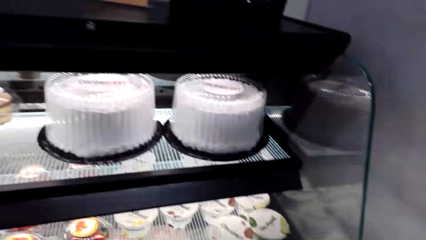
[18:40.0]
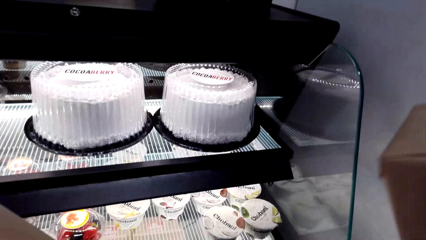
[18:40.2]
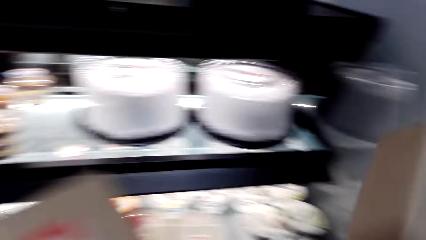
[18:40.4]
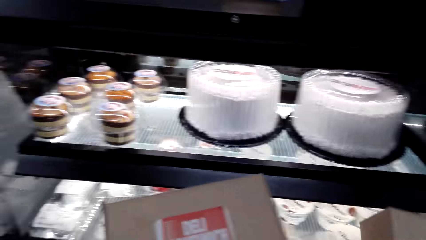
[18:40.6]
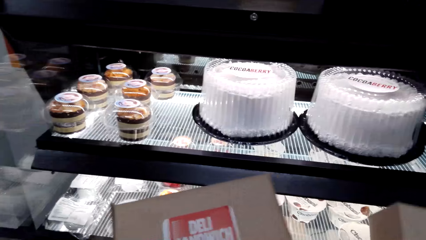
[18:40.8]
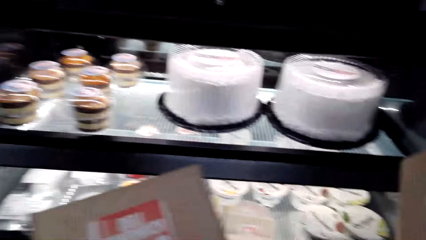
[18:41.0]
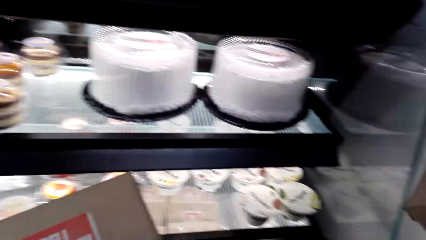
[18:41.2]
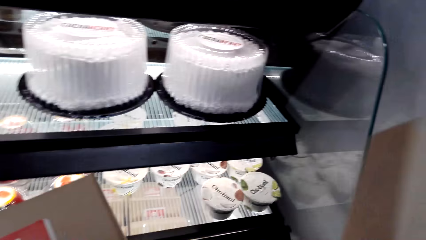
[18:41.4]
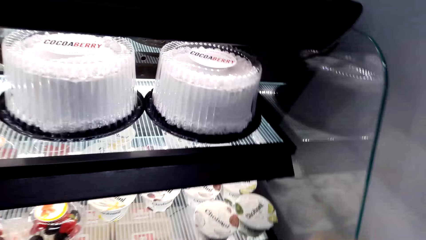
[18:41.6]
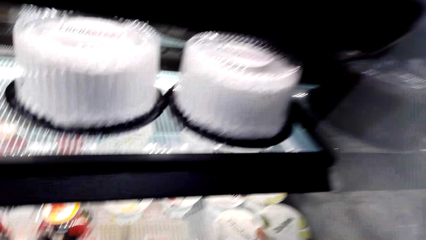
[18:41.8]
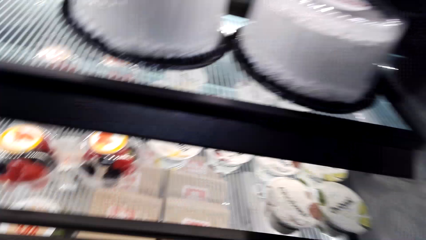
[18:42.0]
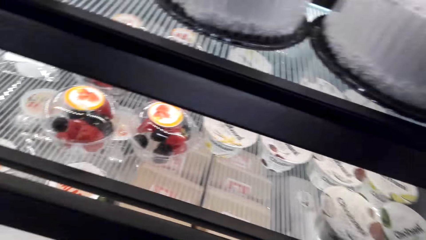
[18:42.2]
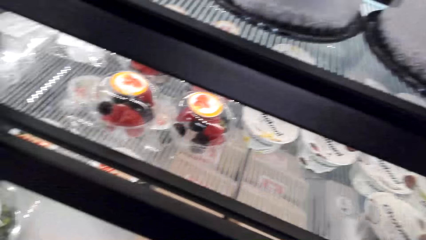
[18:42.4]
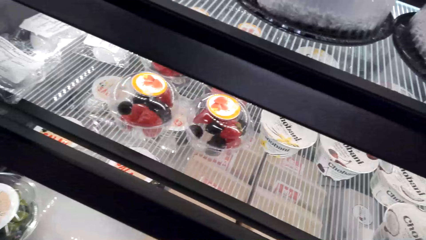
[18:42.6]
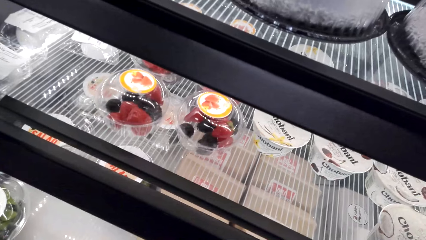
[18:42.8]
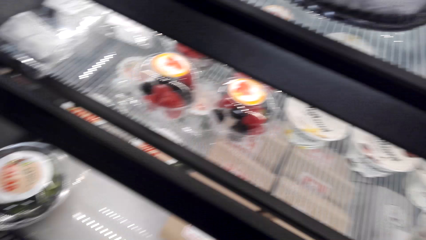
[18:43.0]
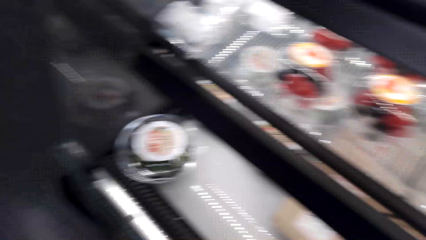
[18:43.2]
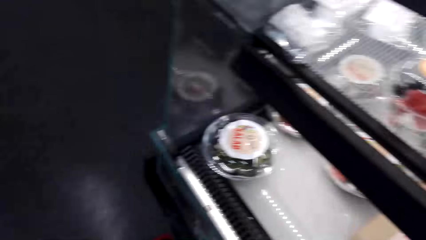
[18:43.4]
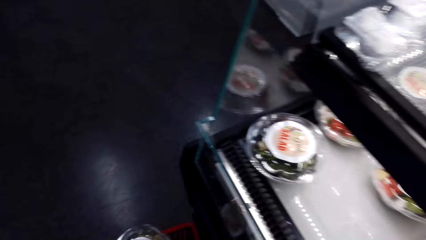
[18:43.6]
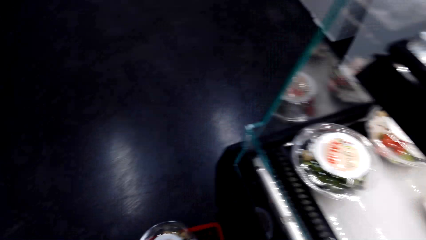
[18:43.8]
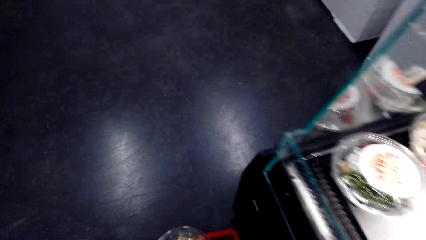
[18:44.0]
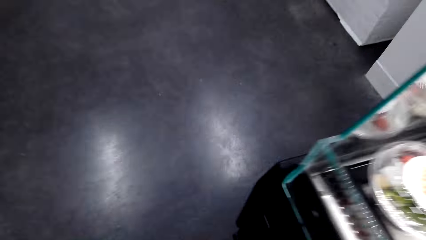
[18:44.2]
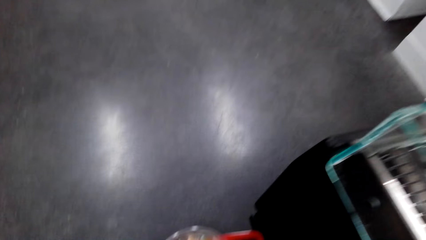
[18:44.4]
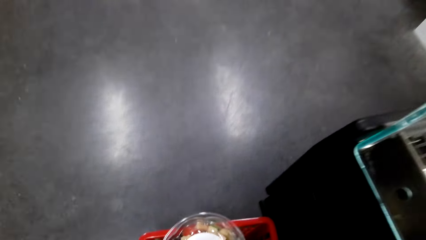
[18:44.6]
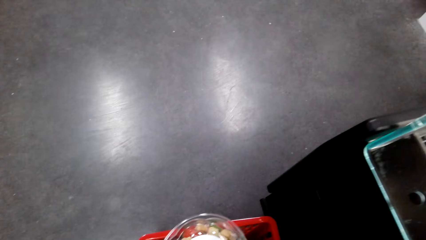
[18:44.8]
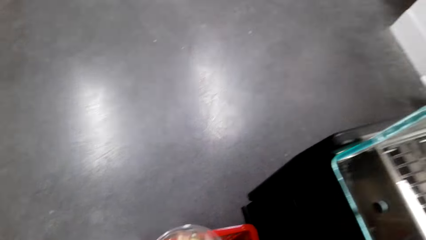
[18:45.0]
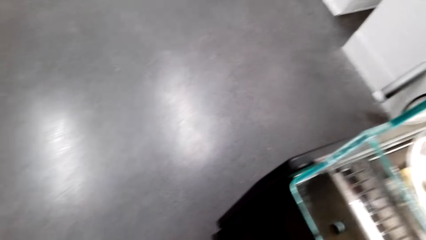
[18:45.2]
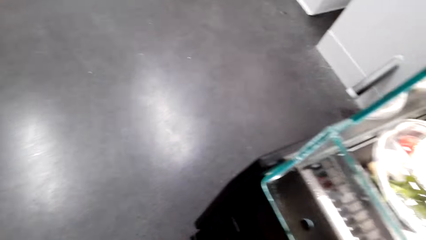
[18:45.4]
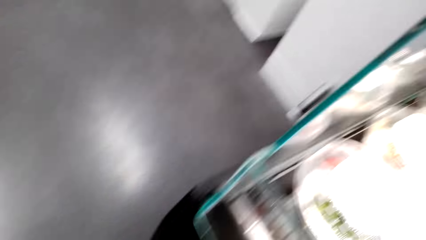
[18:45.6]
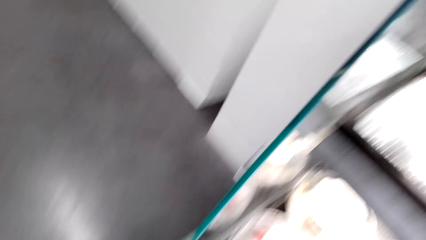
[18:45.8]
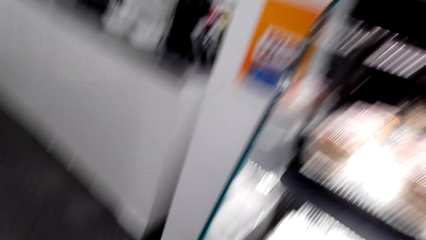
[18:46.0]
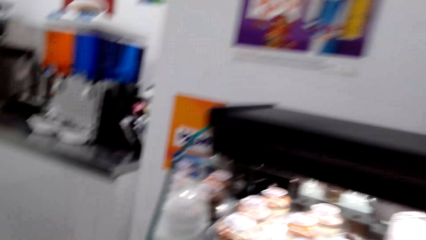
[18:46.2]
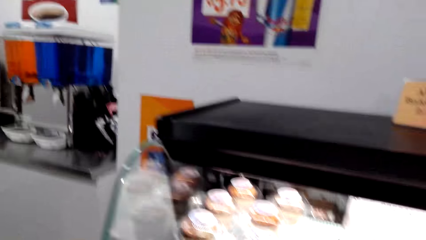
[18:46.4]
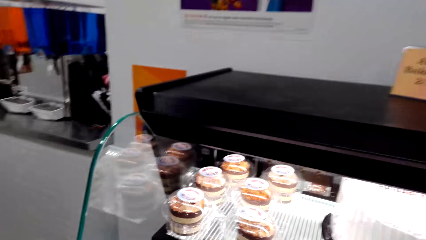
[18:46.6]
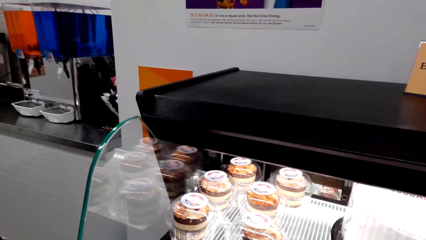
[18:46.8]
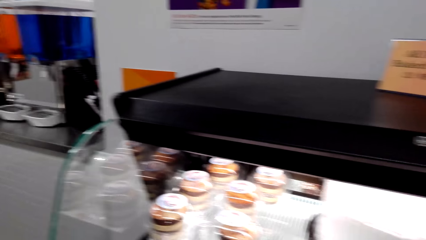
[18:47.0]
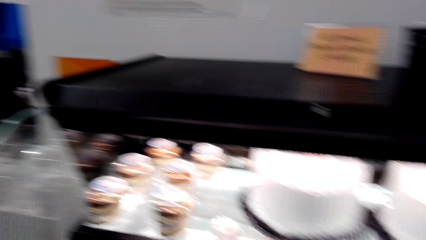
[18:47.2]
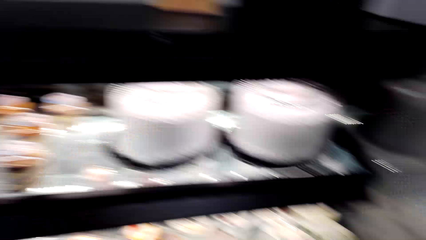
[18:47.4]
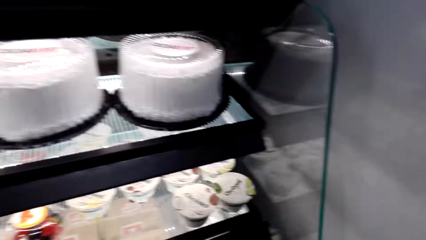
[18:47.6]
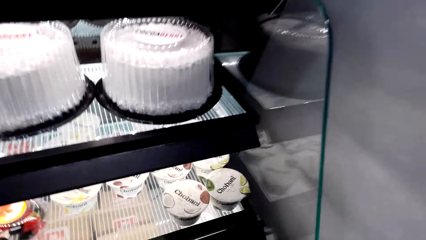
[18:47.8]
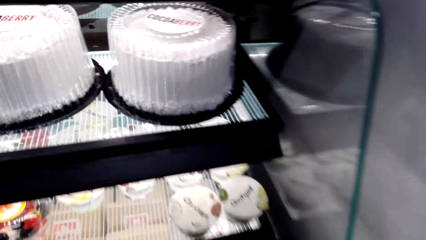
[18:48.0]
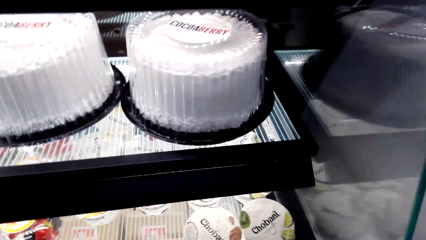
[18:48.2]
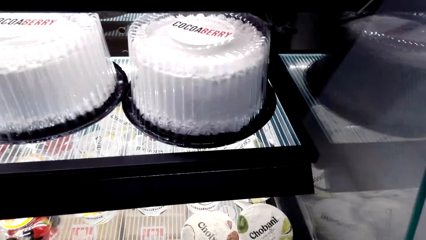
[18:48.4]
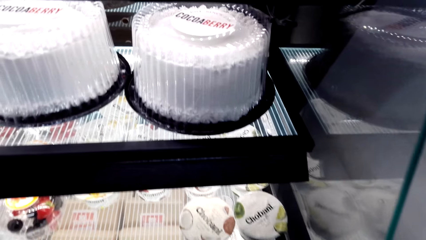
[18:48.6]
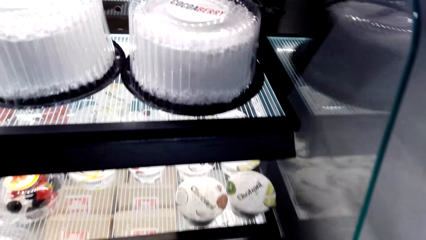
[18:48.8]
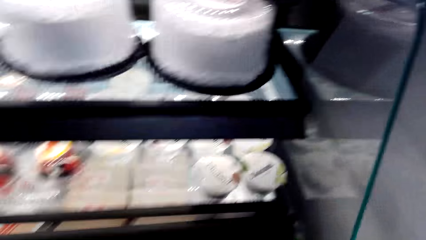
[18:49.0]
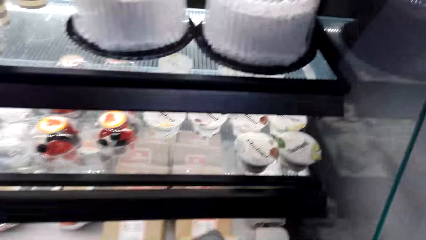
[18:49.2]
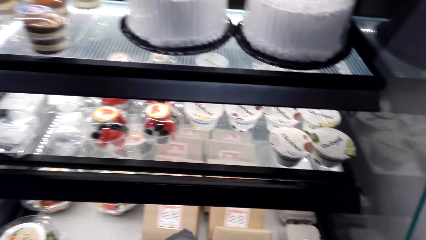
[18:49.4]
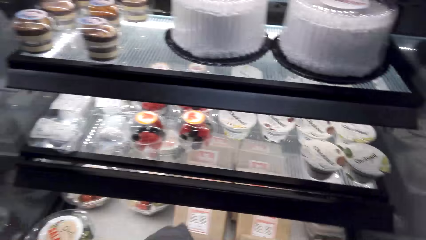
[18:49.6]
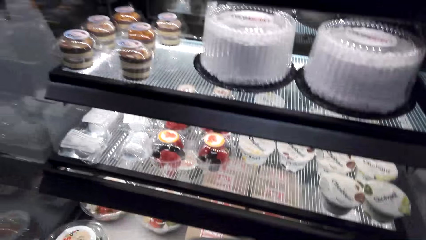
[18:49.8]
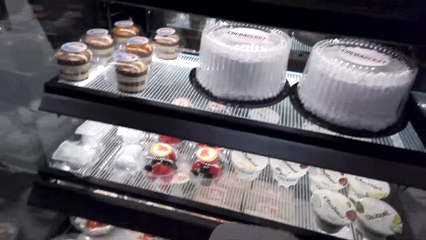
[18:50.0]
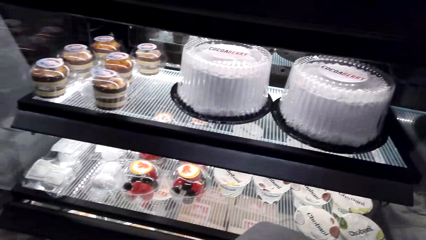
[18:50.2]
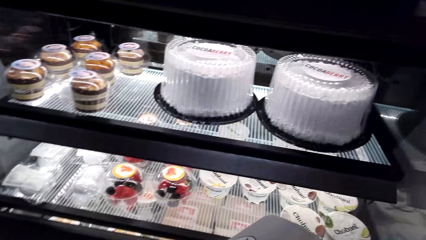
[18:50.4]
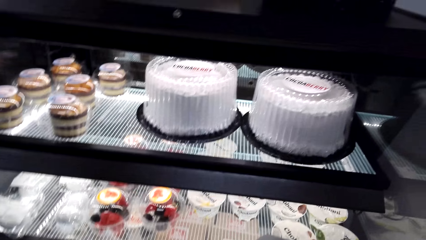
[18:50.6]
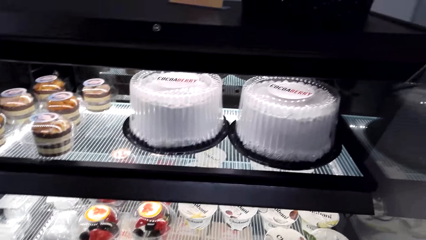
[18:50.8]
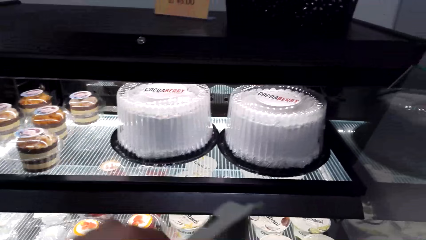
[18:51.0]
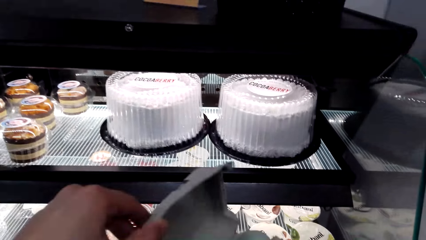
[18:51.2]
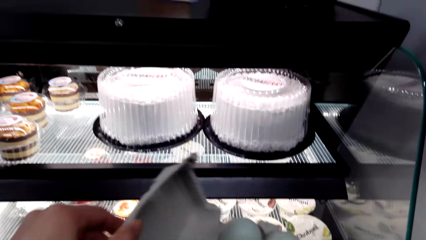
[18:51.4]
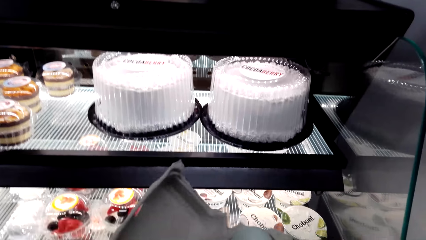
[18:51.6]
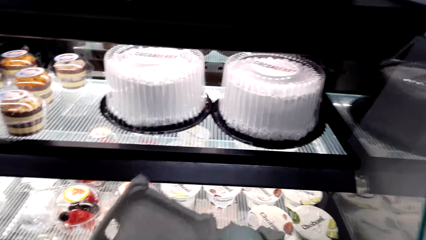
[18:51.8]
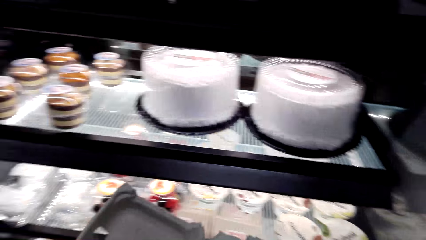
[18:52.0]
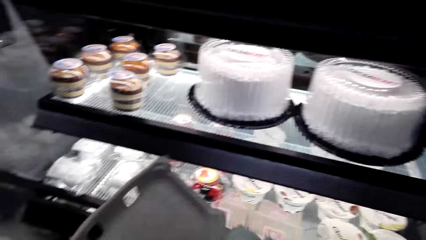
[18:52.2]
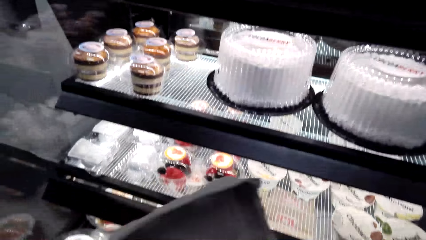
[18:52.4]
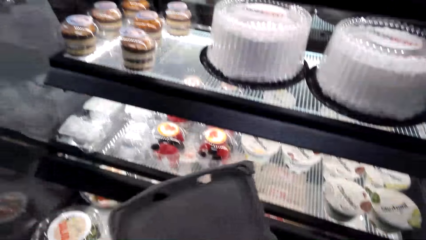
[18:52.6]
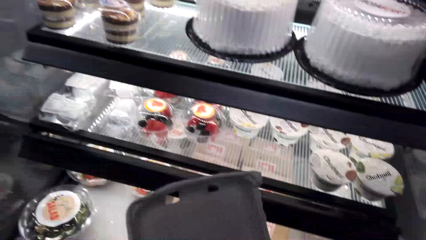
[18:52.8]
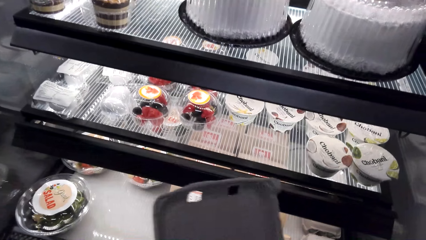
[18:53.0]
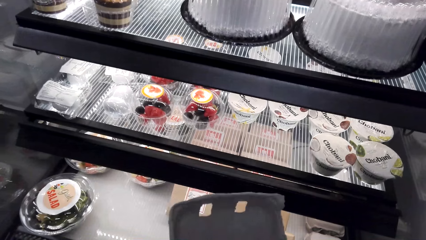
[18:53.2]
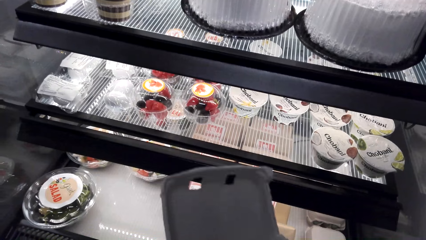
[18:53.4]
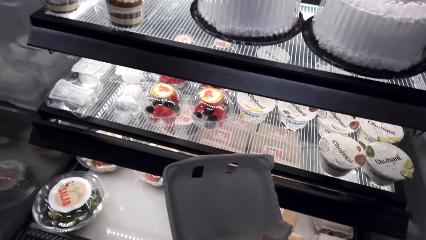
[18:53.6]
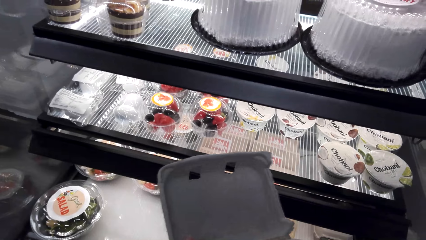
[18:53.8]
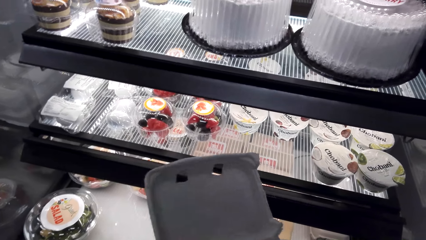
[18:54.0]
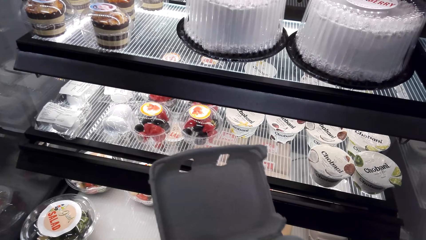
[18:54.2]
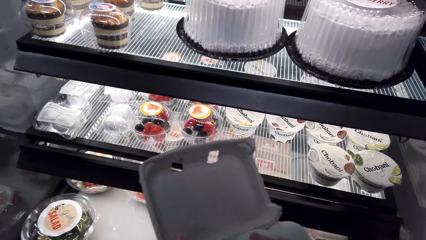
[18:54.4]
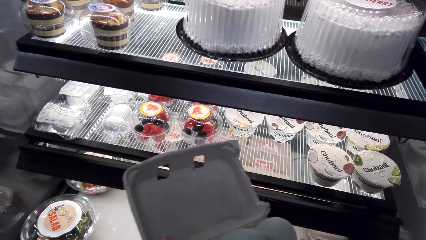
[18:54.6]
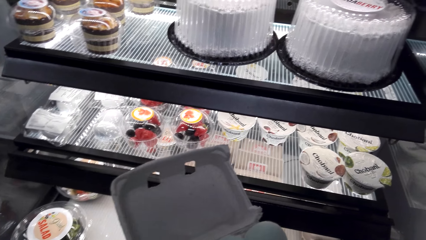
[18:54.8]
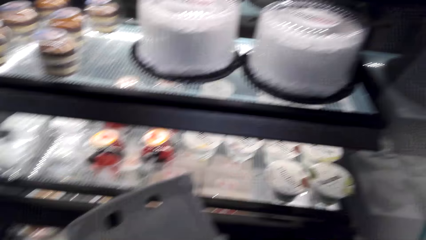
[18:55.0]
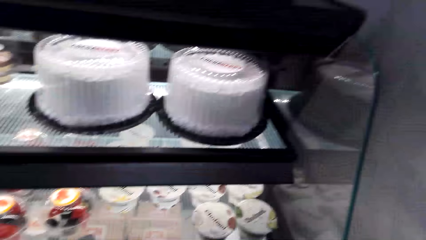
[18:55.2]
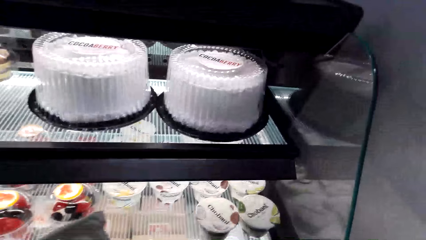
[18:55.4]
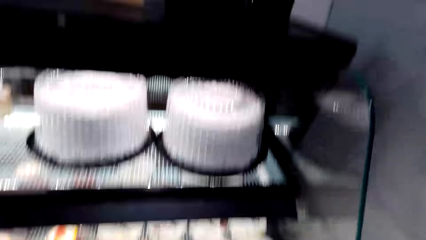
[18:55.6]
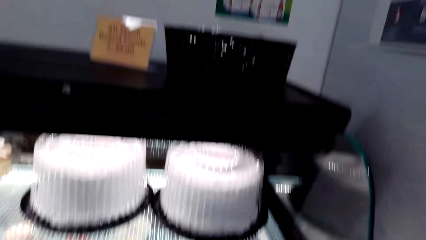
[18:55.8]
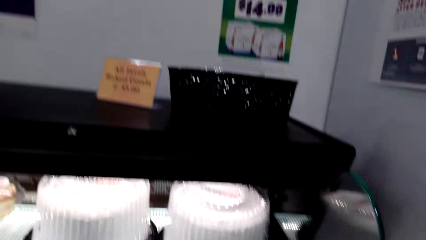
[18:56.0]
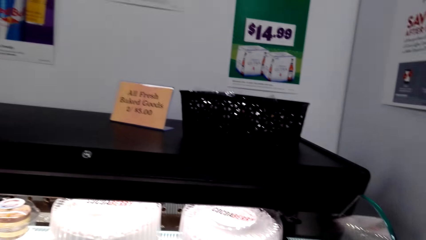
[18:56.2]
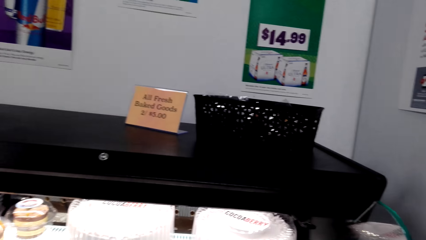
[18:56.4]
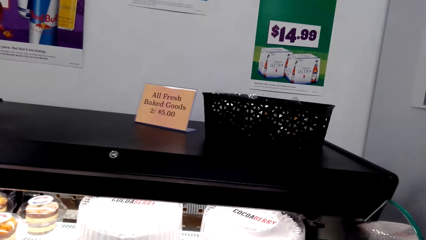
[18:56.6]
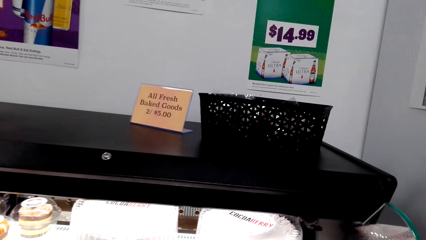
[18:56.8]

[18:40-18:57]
The camera wearer puts the sandwich in the fridge. They put the sandwich or cakes in the shopping basket. They pick up the cakes or an egg box, open the egg box, and stare at the eggs.
